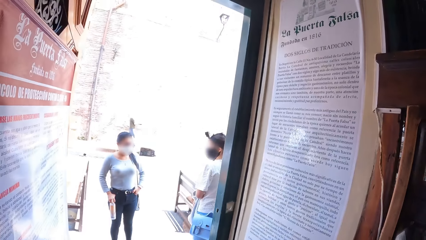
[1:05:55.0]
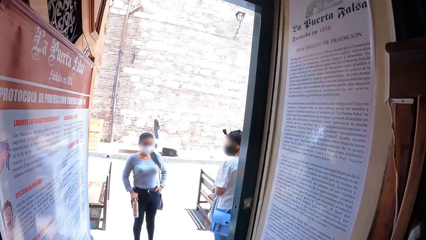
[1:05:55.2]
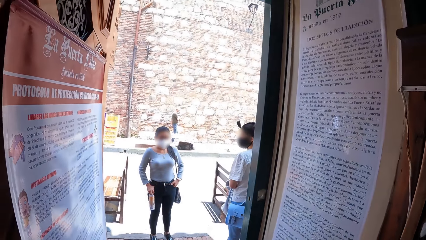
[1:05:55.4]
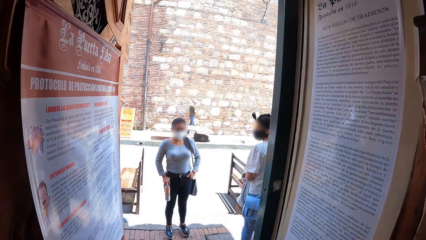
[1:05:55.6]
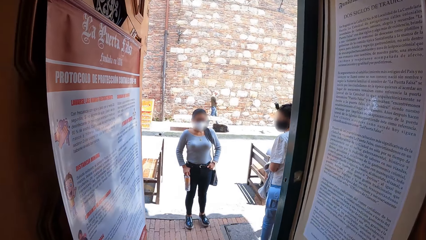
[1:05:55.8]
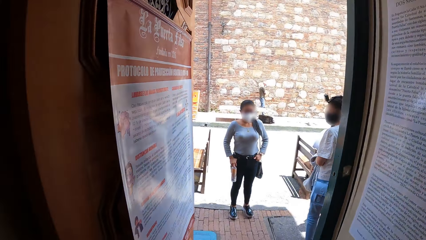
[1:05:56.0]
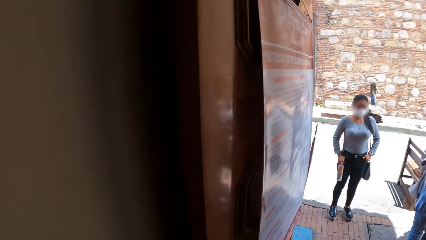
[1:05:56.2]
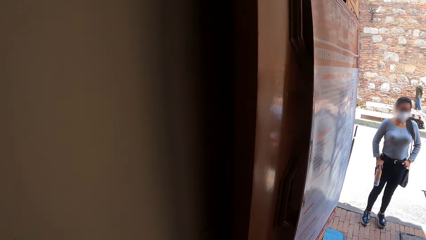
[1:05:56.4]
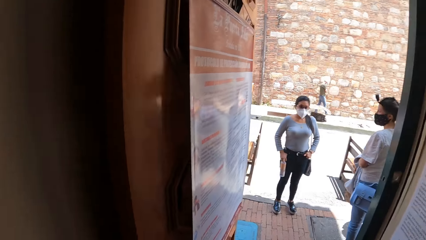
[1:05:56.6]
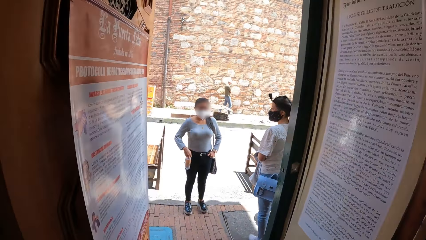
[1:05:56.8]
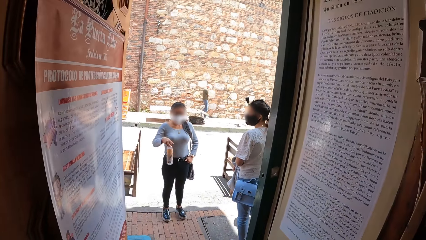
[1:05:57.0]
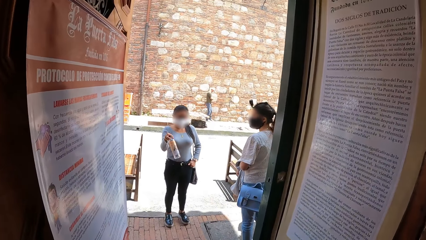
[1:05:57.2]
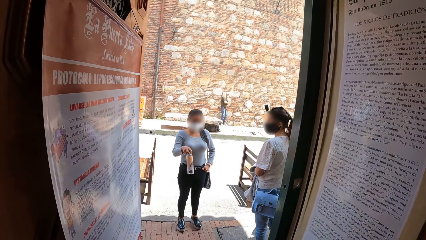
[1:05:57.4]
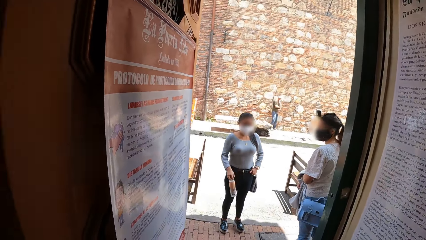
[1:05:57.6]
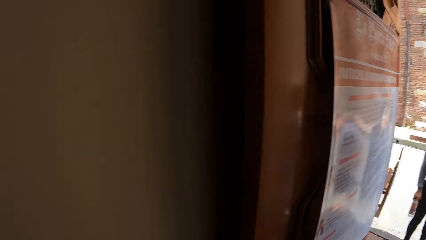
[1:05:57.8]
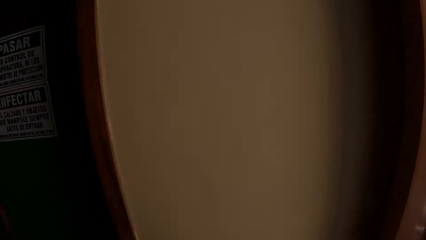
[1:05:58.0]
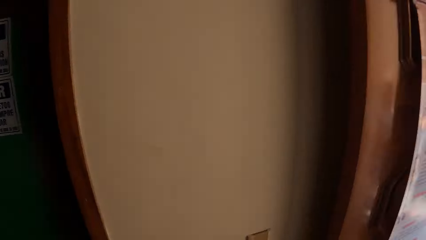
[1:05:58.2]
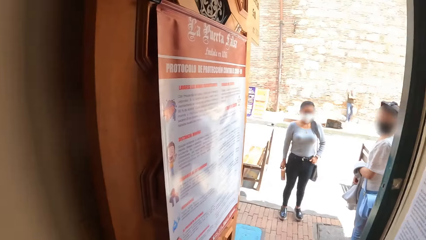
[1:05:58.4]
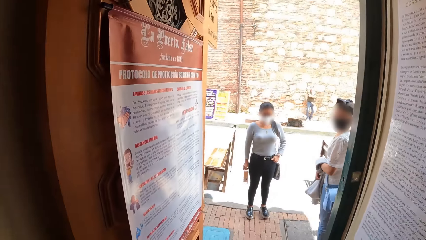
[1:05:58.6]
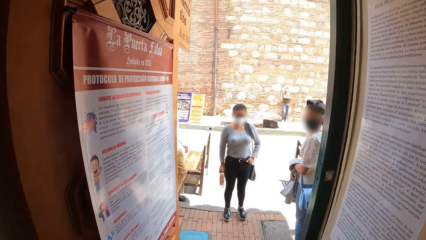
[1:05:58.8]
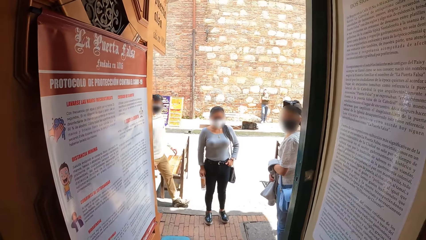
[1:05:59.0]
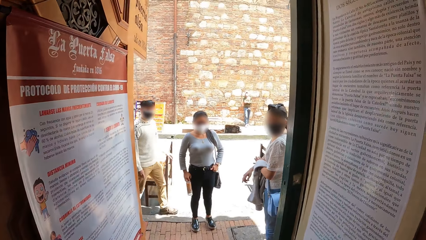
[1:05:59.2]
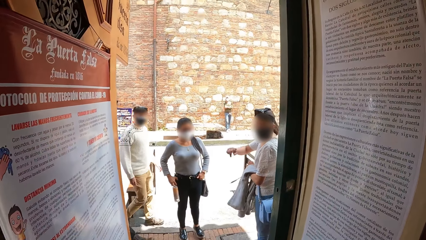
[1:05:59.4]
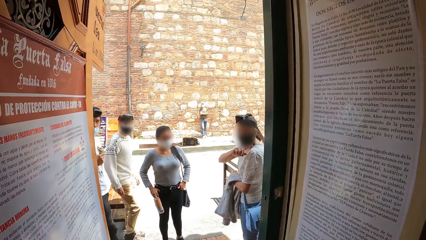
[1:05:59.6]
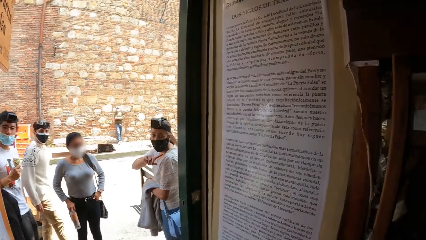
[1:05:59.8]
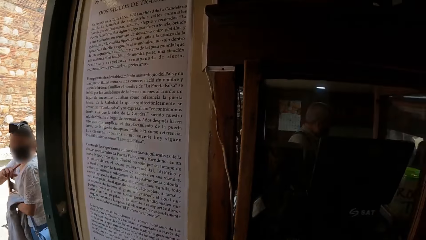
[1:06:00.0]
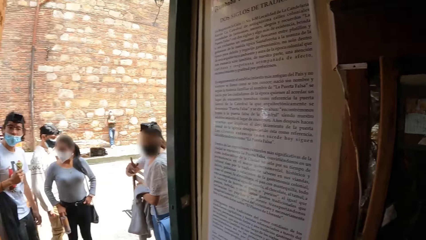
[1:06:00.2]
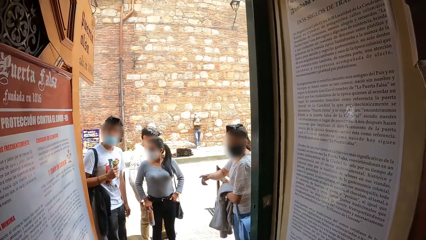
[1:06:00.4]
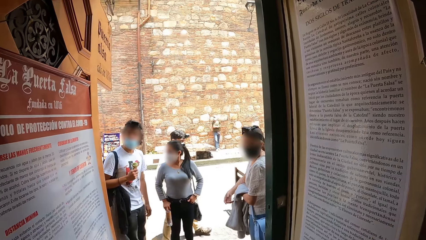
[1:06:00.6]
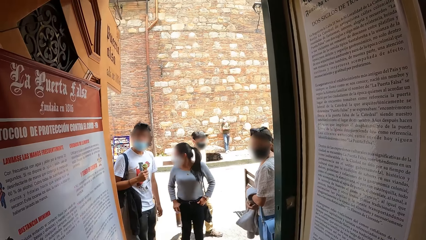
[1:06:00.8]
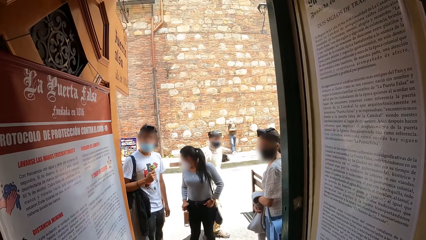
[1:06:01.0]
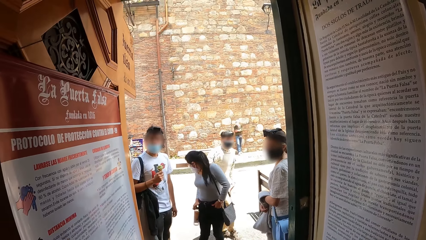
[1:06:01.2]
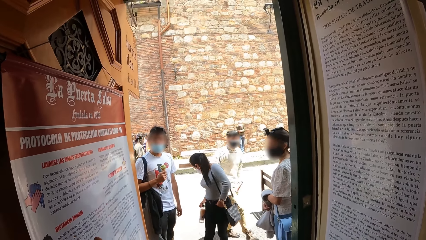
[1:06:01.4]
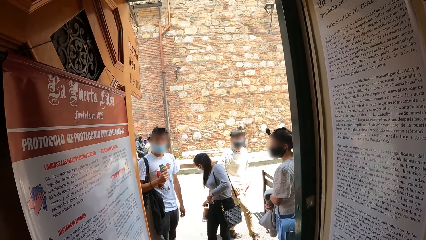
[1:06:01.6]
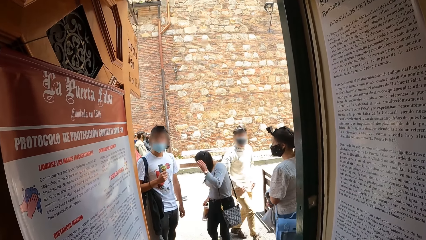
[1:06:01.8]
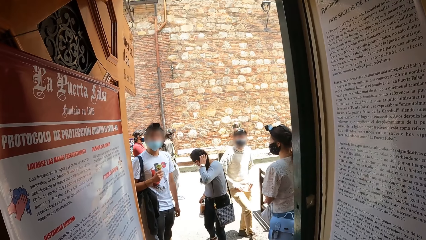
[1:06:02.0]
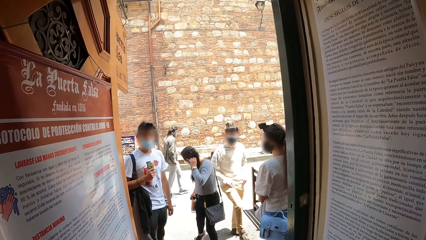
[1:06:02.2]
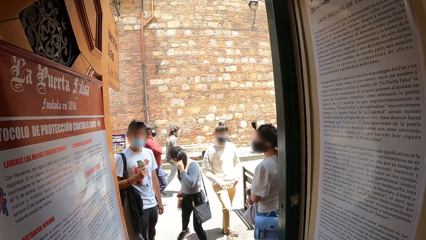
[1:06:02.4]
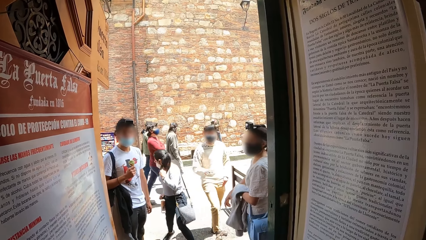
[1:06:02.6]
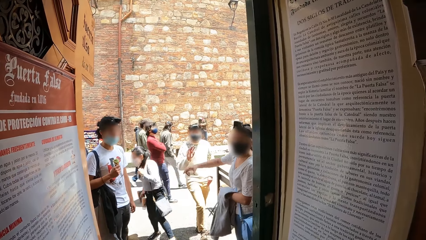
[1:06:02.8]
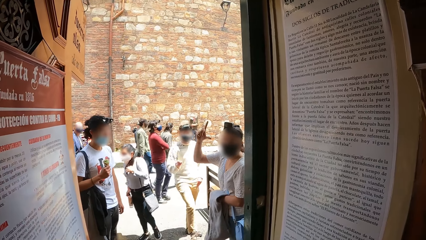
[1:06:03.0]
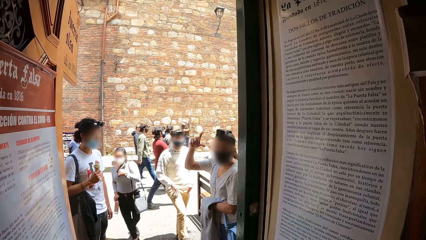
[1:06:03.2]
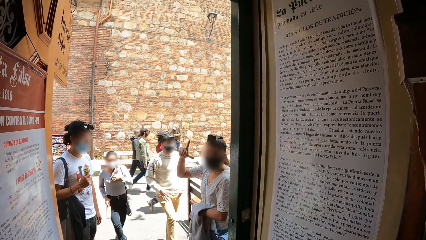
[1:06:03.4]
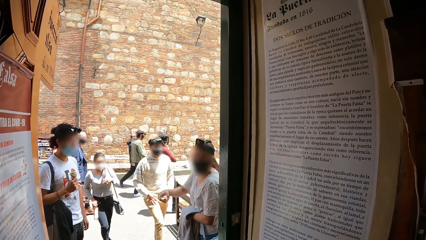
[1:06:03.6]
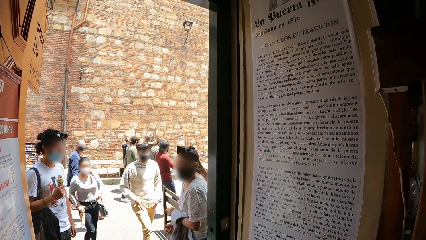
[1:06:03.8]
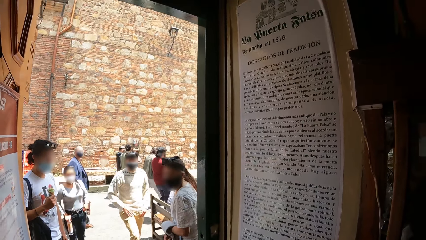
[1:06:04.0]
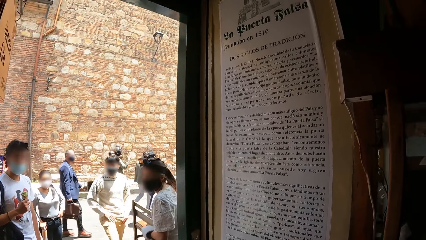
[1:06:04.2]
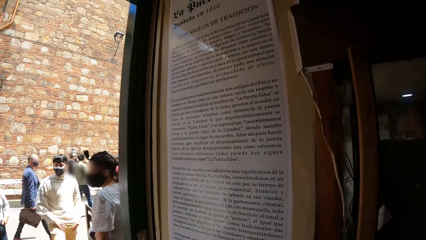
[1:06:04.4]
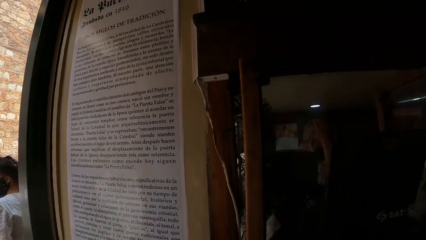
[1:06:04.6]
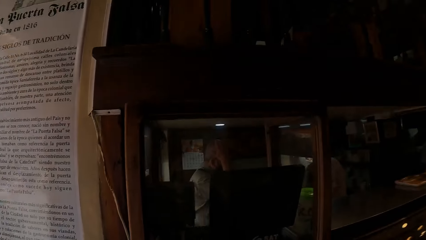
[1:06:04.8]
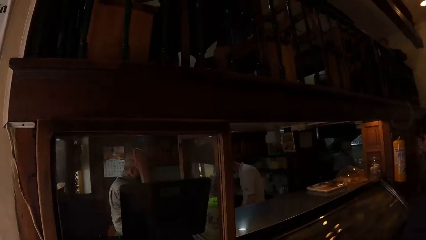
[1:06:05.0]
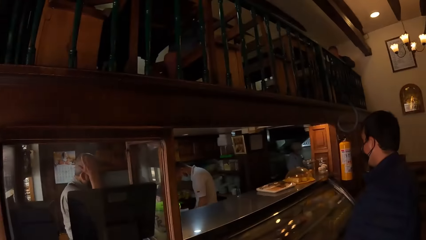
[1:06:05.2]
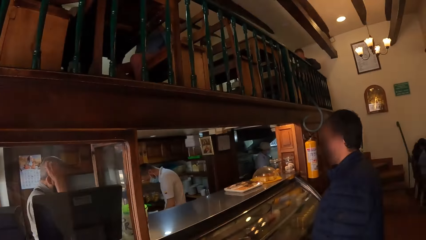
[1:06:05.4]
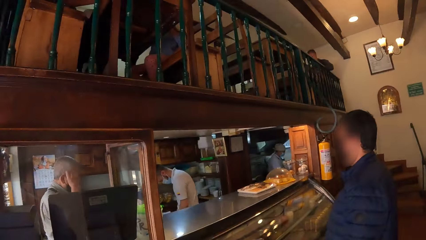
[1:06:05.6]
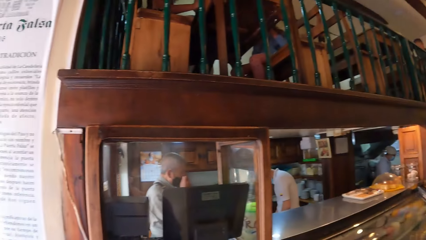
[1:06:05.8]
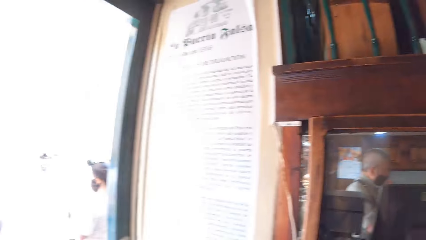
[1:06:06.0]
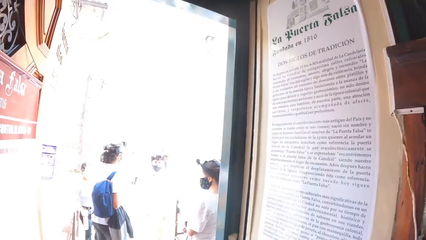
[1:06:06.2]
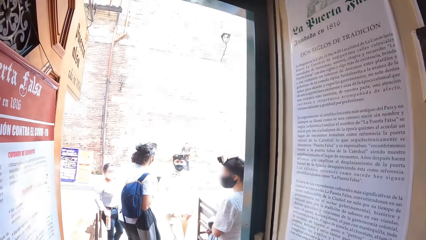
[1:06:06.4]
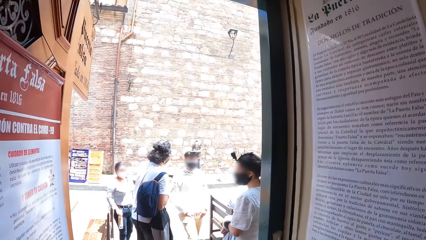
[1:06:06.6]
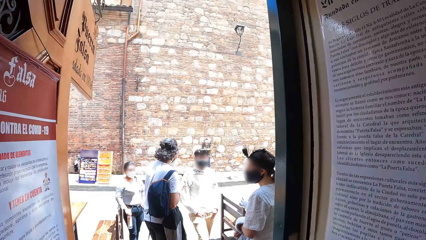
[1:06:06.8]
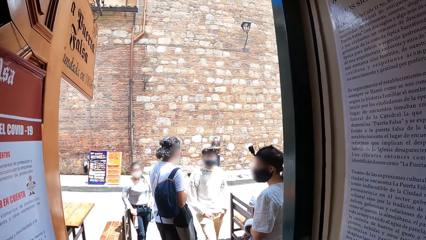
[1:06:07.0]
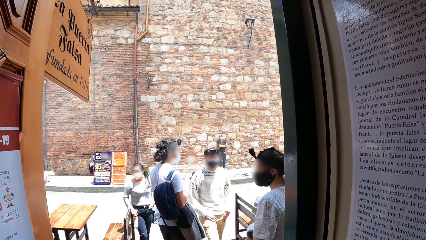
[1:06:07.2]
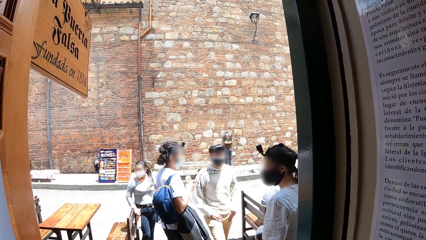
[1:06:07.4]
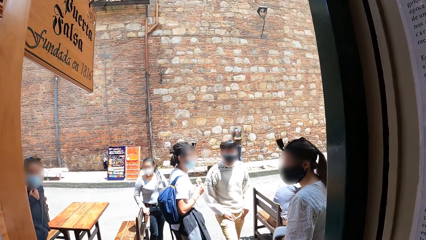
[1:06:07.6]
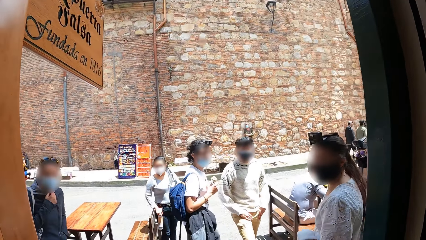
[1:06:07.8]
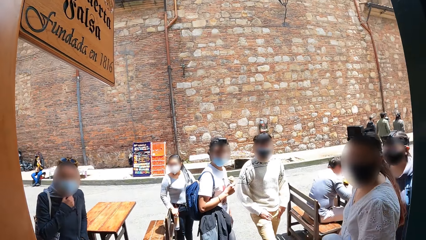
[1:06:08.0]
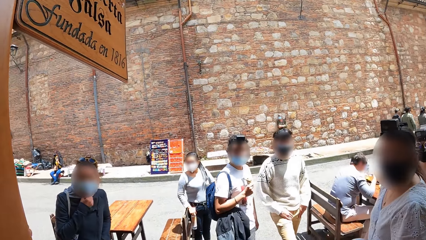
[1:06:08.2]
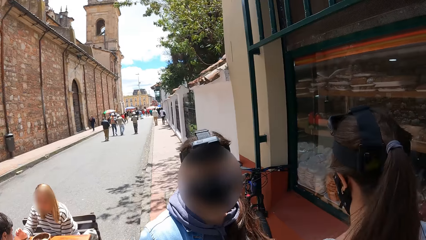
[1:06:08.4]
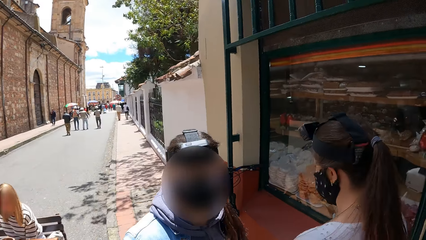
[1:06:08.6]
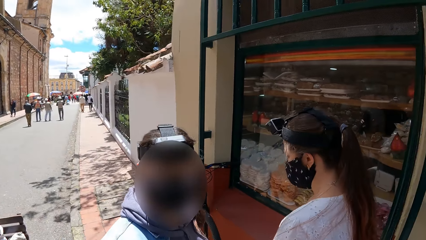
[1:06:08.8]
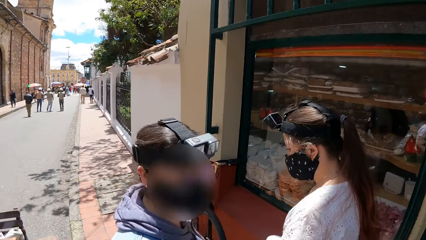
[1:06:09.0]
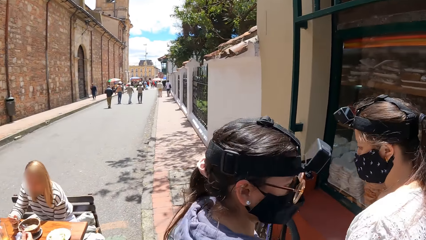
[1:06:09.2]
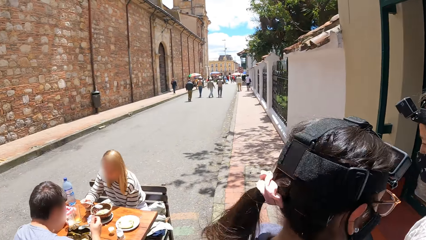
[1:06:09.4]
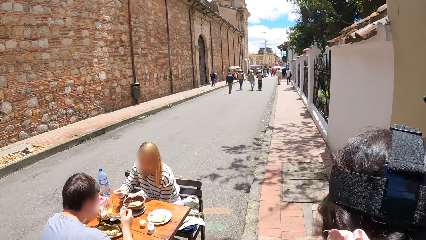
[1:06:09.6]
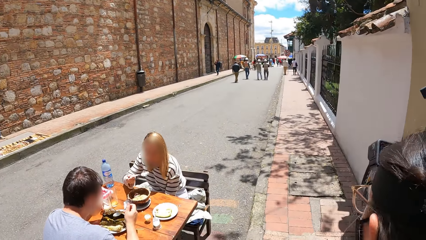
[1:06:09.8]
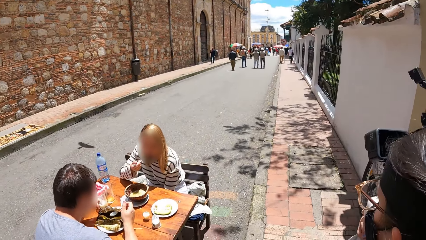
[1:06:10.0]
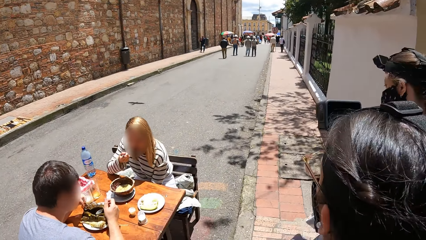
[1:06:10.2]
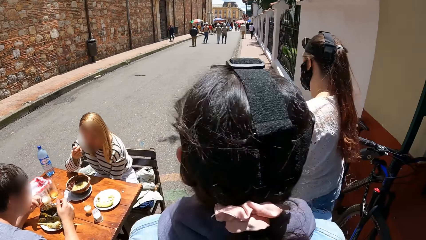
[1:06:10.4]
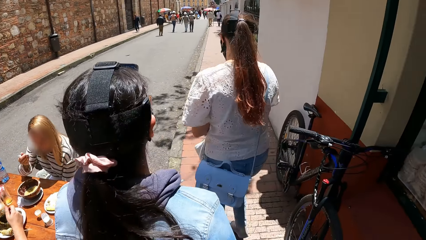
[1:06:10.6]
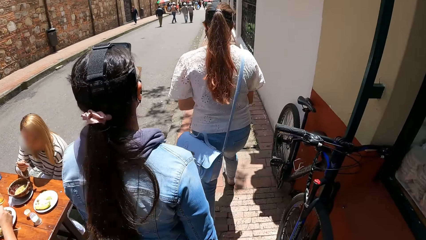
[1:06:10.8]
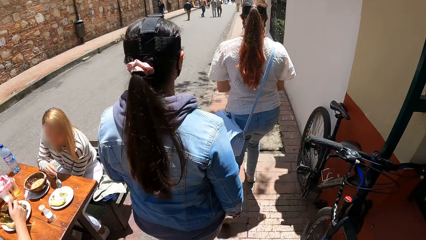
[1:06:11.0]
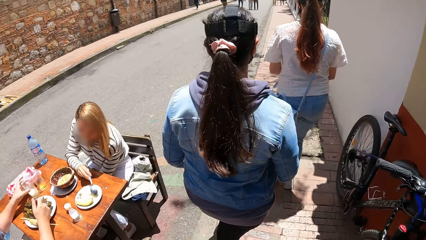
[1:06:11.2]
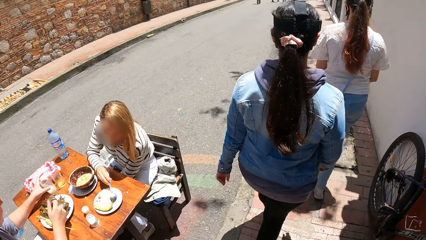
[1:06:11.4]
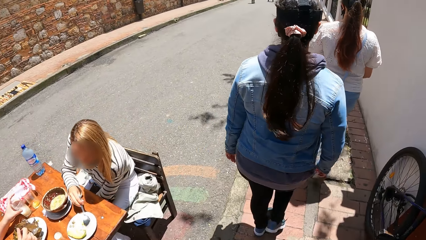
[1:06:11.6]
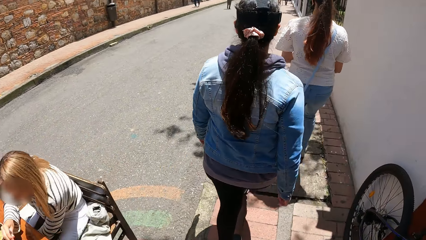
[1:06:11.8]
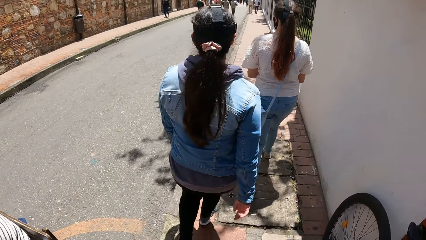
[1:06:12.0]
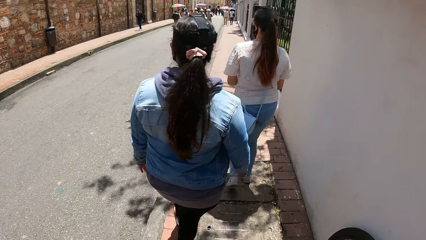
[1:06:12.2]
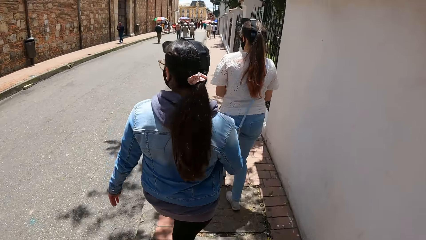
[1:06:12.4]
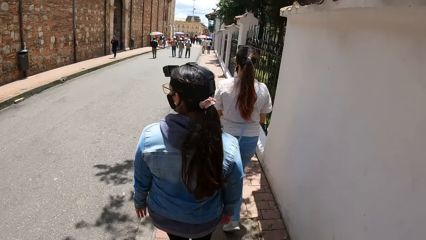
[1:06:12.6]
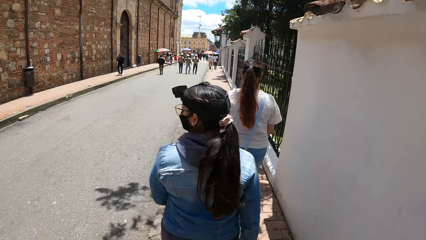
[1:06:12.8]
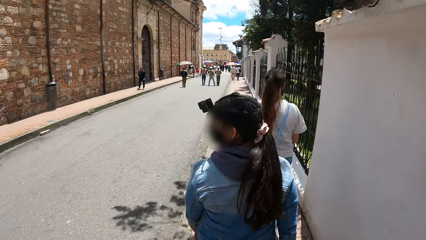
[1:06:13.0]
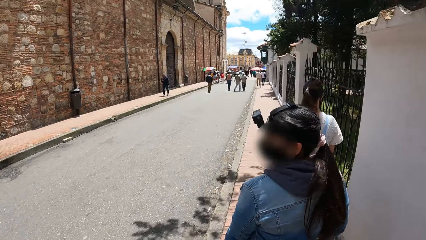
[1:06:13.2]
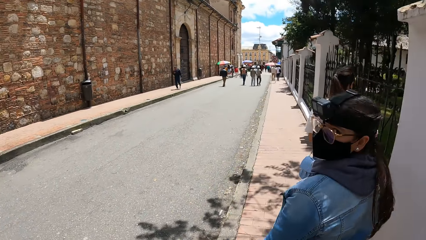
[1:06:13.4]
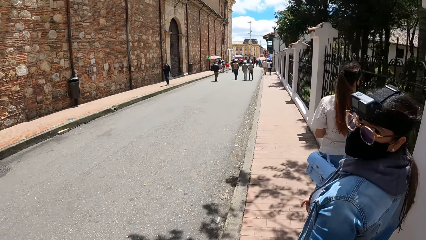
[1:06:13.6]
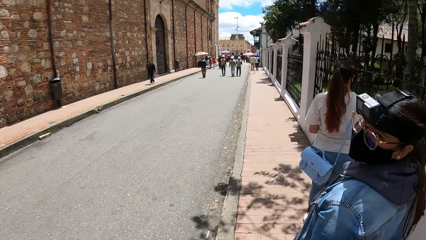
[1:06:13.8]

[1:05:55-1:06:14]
The camera wearer looks at a lady and another lady. A woman gesticulates with a bottle in her right hand. The camera wearer looks around. They look at the first lady and the other lady. Another woman gesticulates with her right hand. The other lady points with a finger. The camera wearer looks around. The first woman adjusts her hair with her left hand. The other woman gesticulates with her right hand. The camera wearer turns around. They walk around. They look at the other lady and another lady. Another woman puts salad in her mouth with a spoon in her right hand. The camera wearer walks around.
